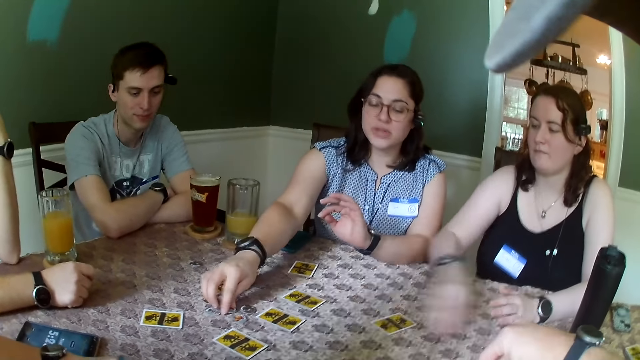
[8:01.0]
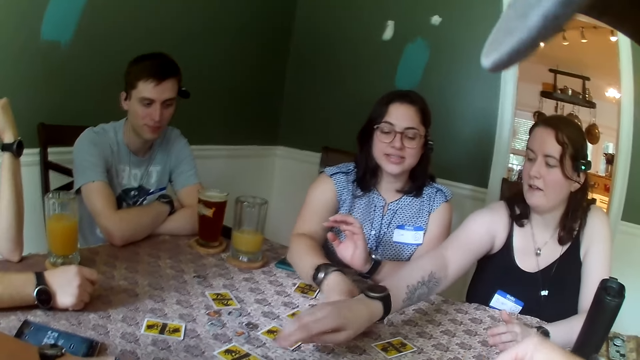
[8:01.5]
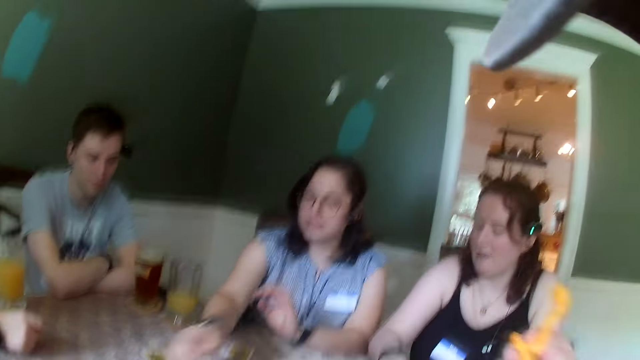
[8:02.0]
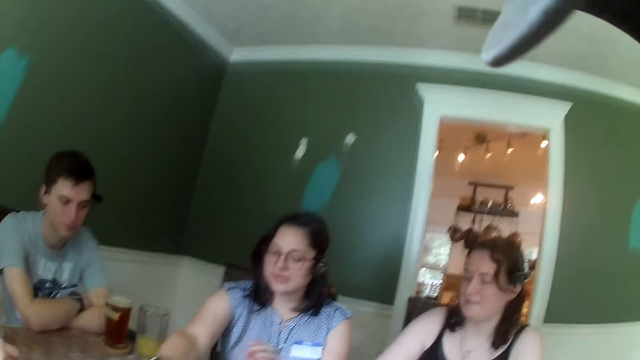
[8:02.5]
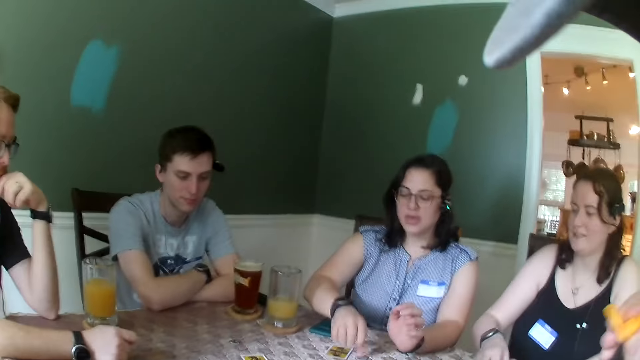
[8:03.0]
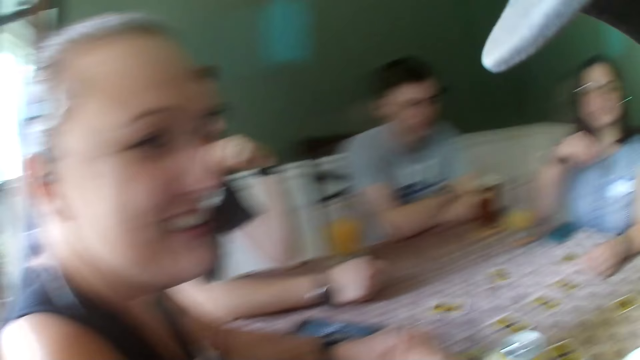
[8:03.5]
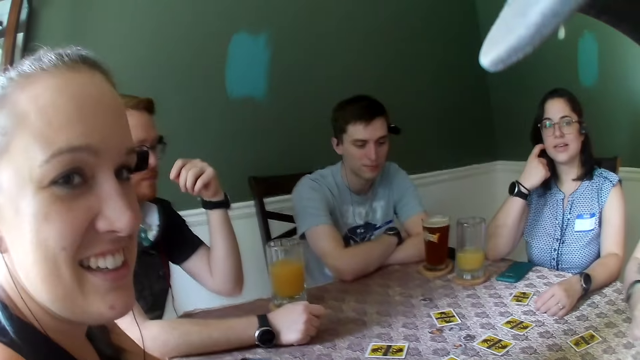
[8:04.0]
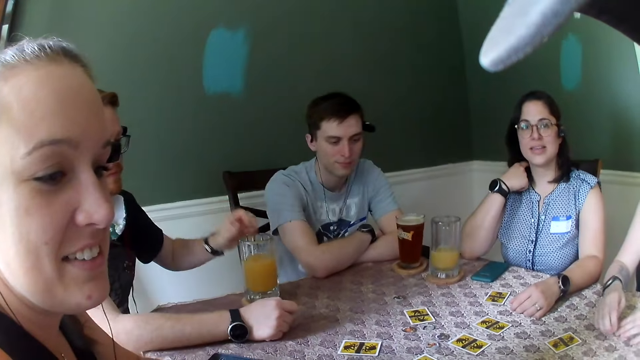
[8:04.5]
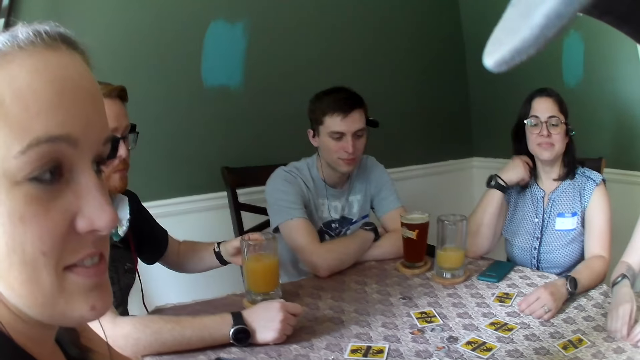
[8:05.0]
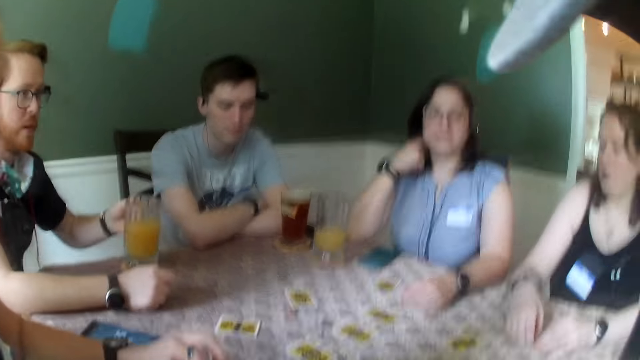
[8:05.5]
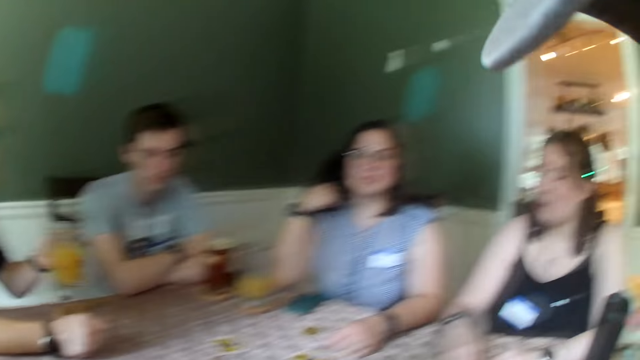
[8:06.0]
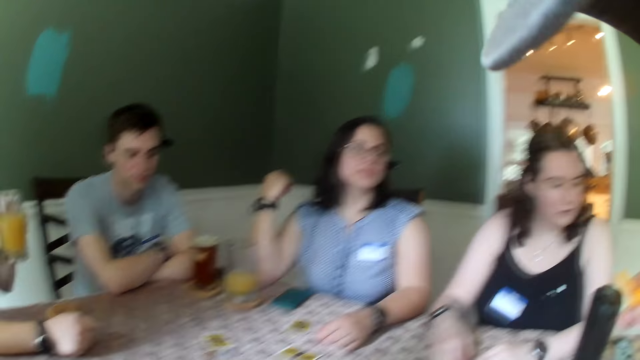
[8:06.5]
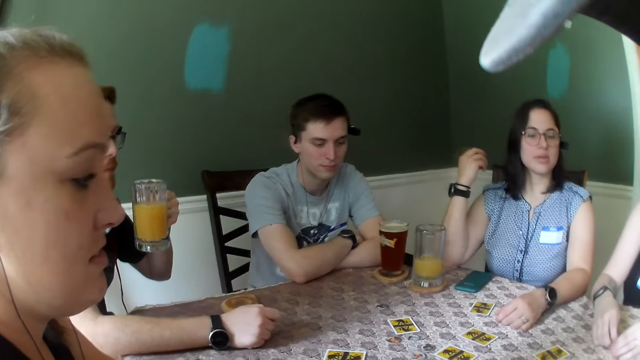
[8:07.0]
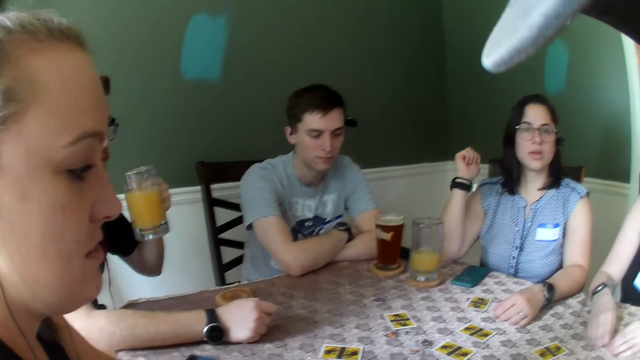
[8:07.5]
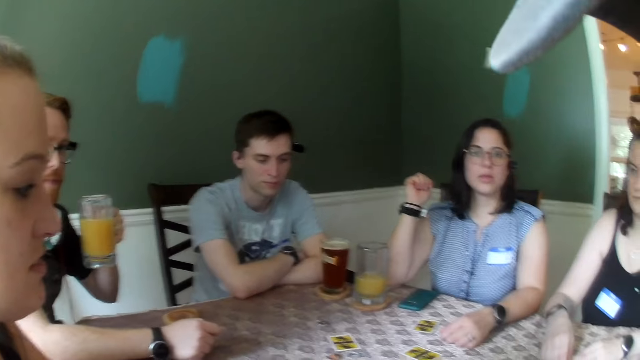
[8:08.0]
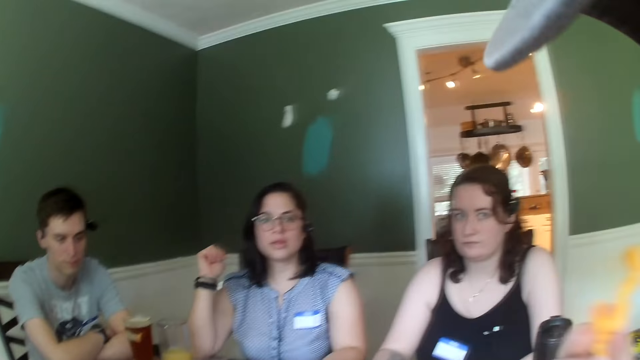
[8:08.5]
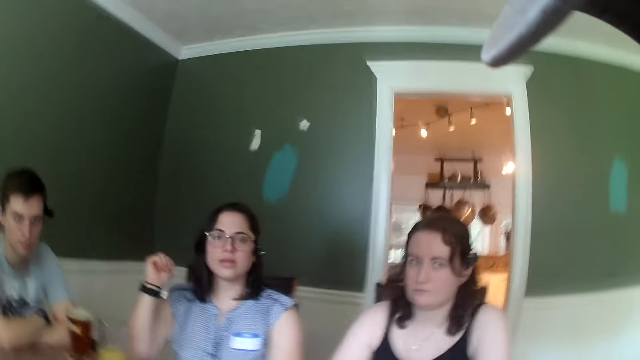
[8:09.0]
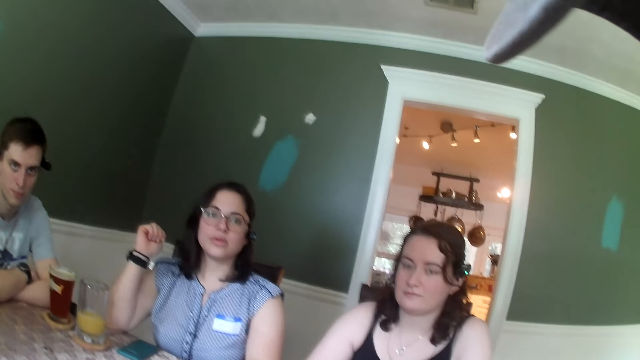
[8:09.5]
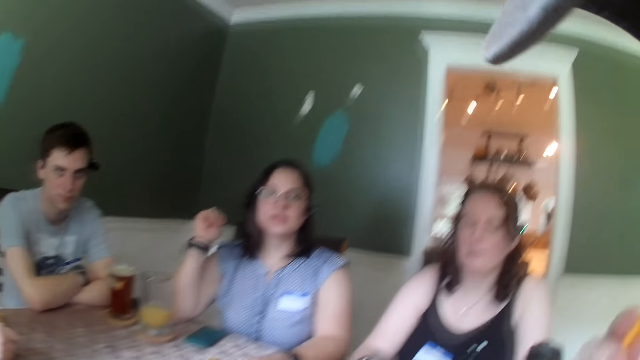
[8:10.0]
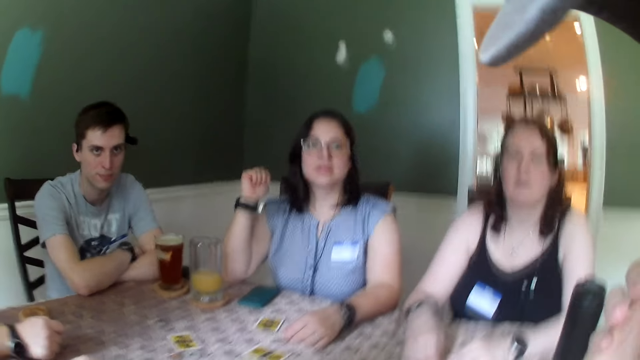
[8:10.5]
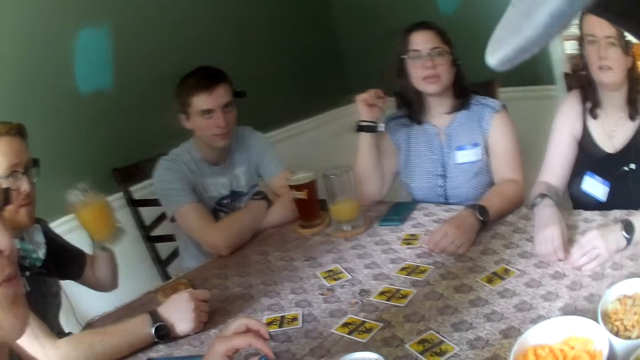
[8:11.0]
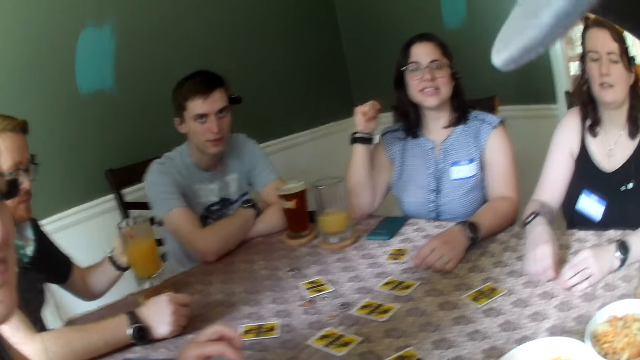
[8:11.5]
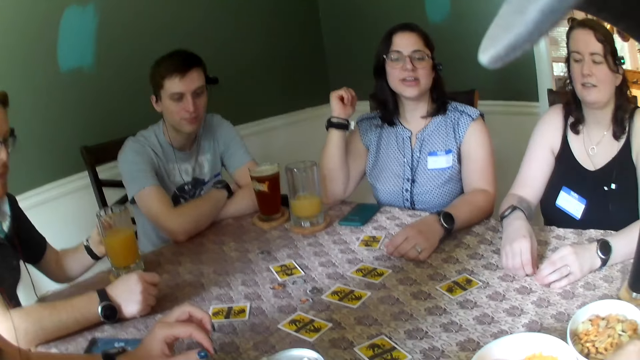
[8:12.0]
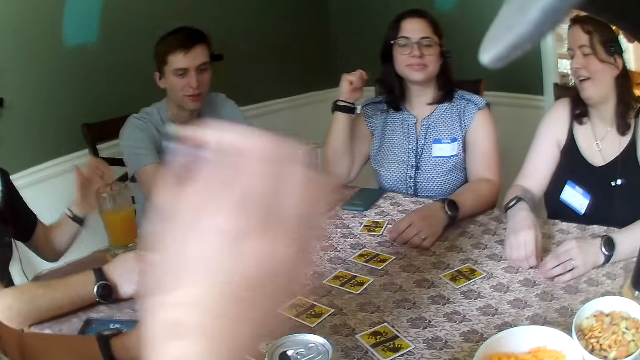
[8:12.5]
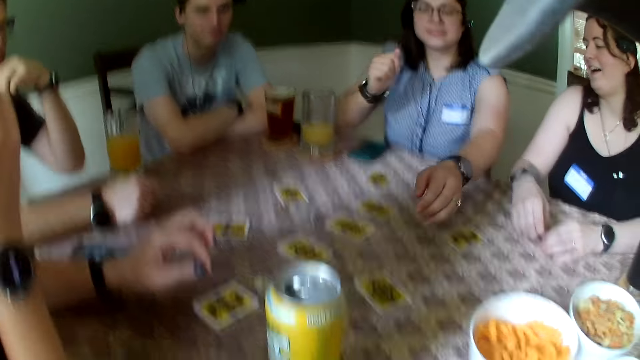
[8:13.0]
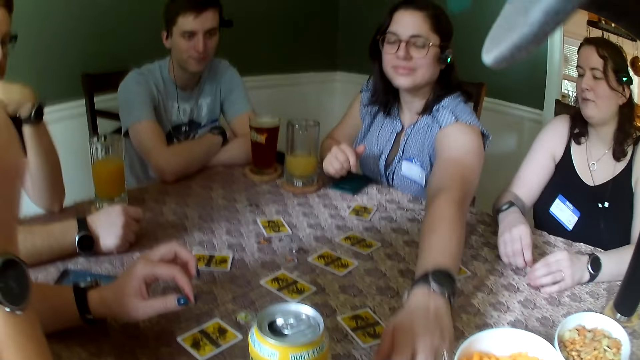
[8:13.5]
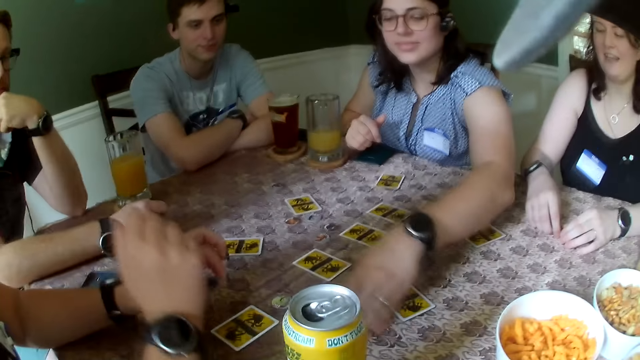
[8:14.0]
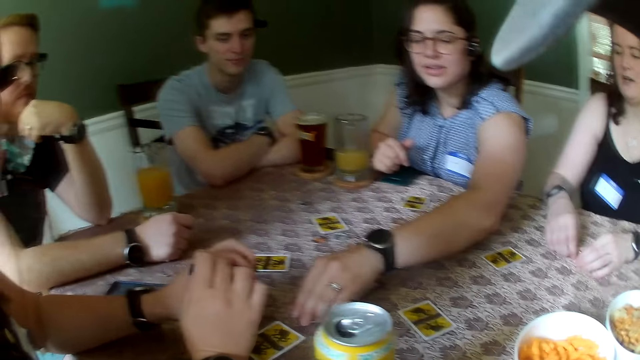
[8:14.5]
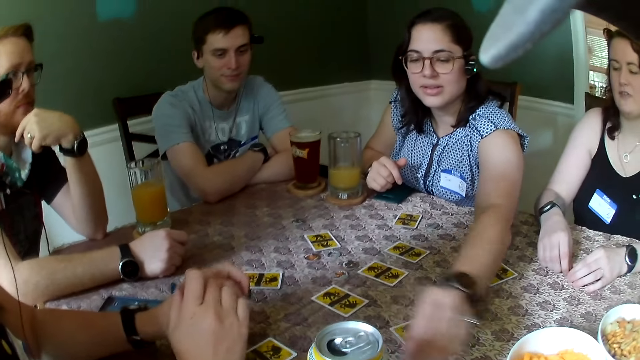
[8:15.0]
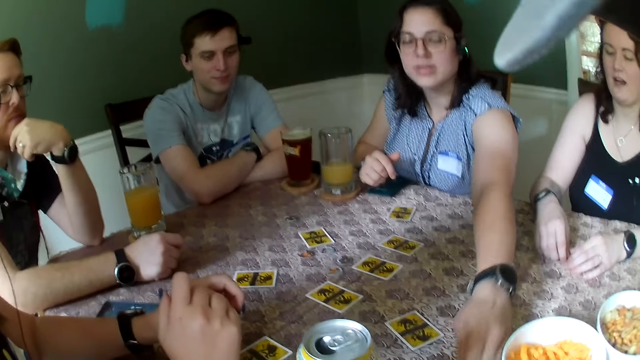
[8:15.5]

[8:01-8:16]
The woman picks a chip from the middle of the table with her right hand. The camera wearer speaks to everyone. The woman adjusts a game token on the table and puts the chip on the table with her right hand. A person adjusts game tokens on the table. The camera wearer lifts a snack piece. Another woman converses with the camera wearer. A man holds the cup of juice with his left hand. The man picks up the cup and moves the cup of juice towards his mouth. The camera wearer lifts snack pieces. He moves the snack in his right hand towards his mouth. He eats snack pieces. The first woman converses with the camera wearer. The man drops the cup of juice on the coaster on the table with his left hand. A third woman eats a snack in her right hand. The second woman converses with the first woman. The first woman moves the chip close to the bowl of snacks to the chips in the middle of the table with her left hand. The first woman adjusts game tokens on the table.

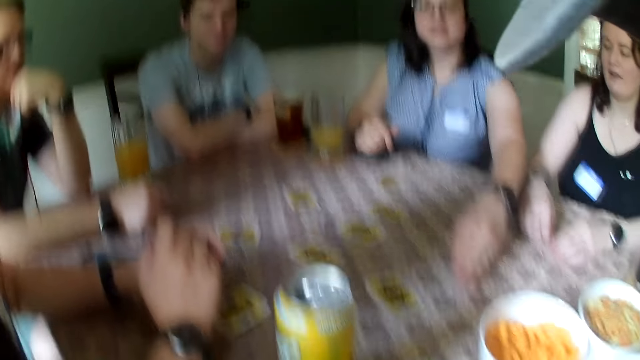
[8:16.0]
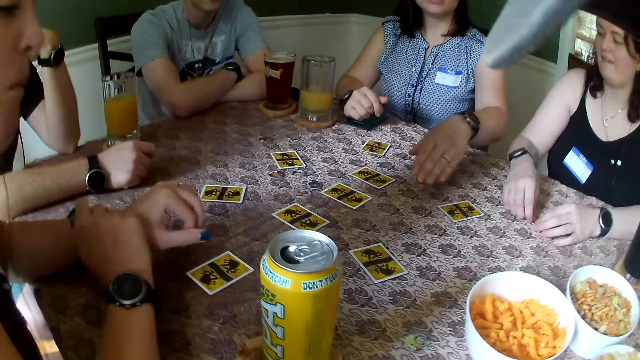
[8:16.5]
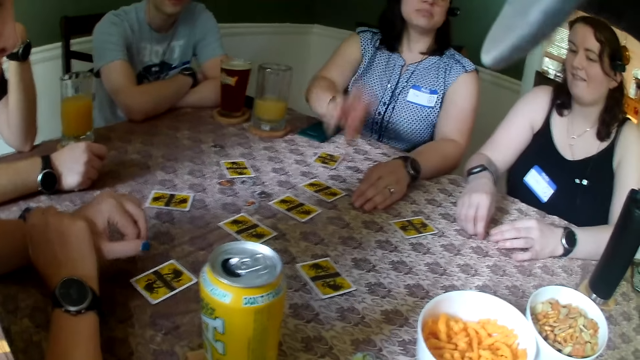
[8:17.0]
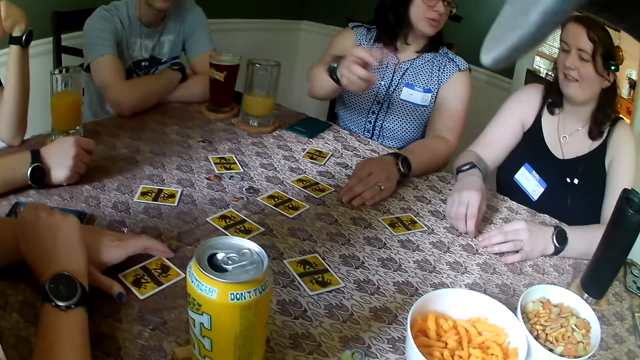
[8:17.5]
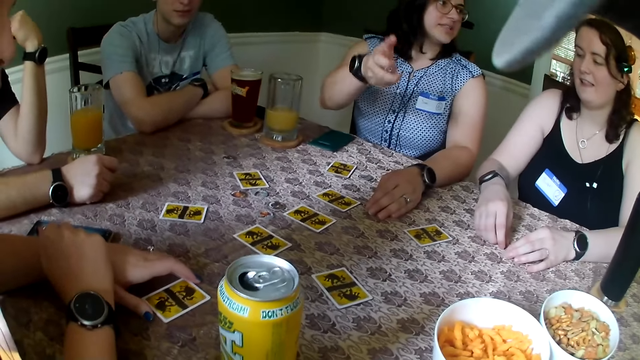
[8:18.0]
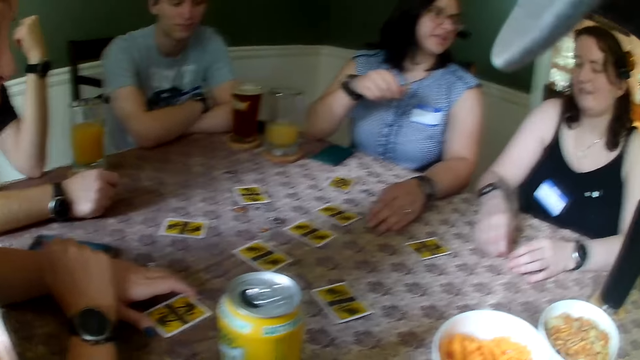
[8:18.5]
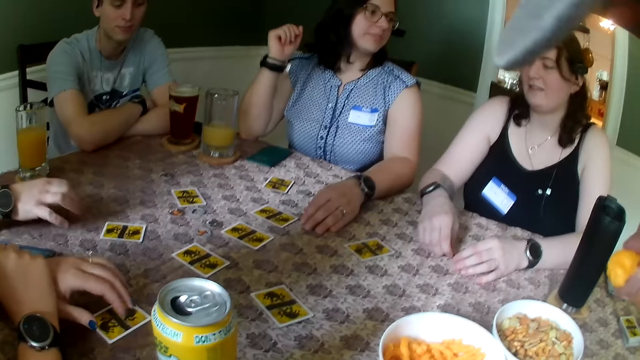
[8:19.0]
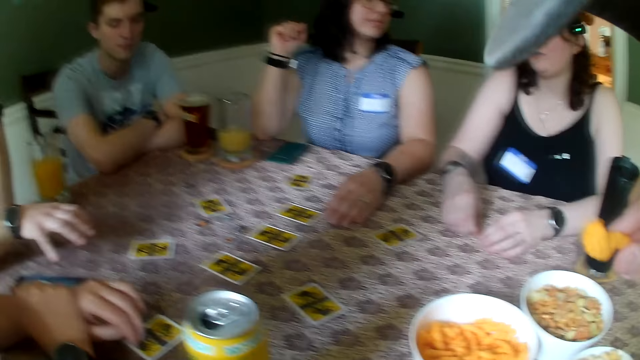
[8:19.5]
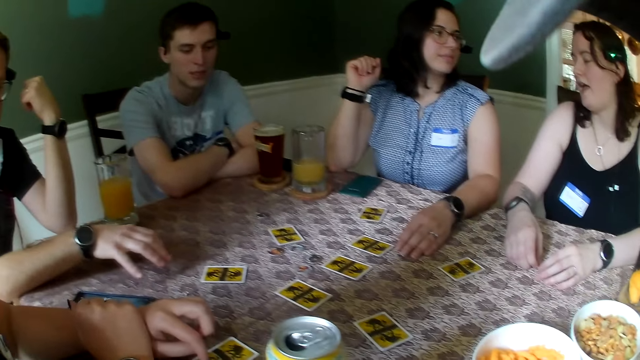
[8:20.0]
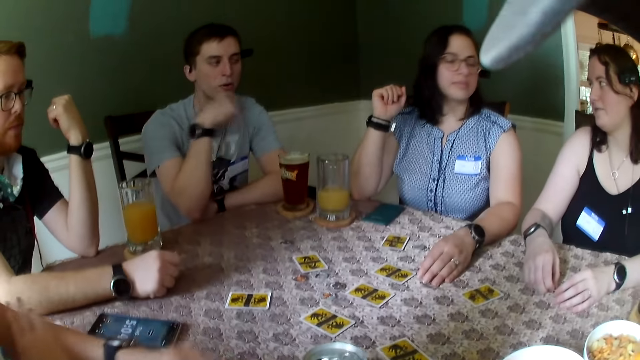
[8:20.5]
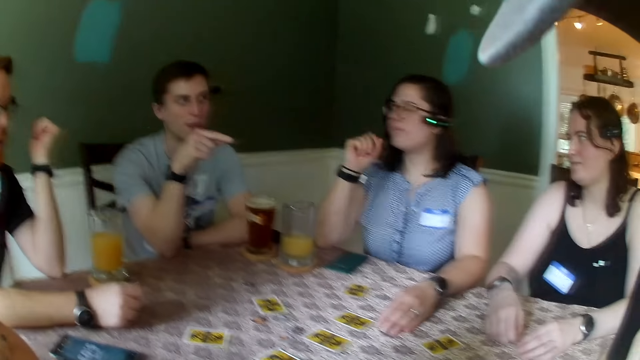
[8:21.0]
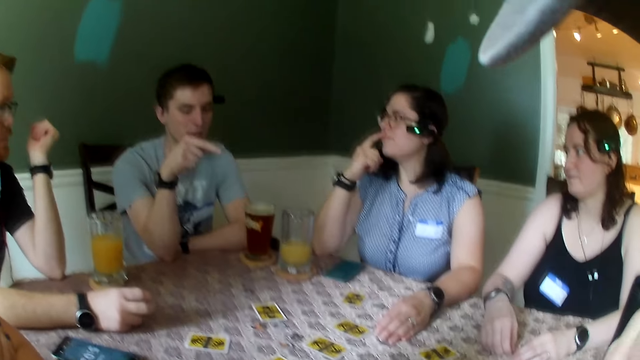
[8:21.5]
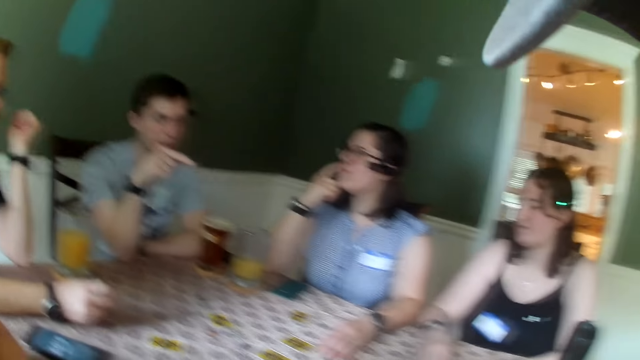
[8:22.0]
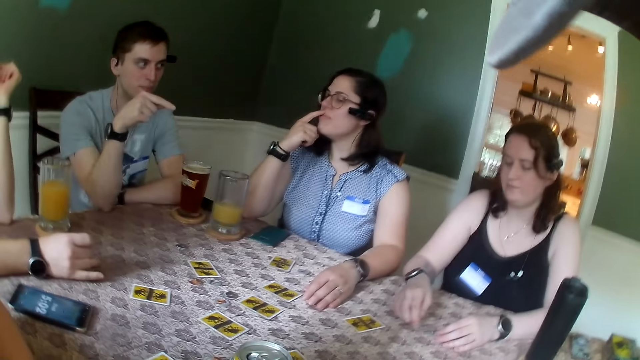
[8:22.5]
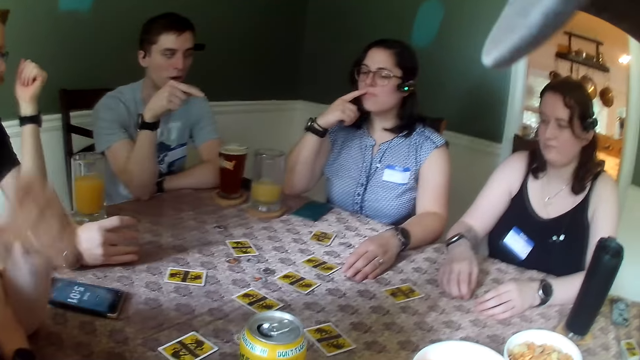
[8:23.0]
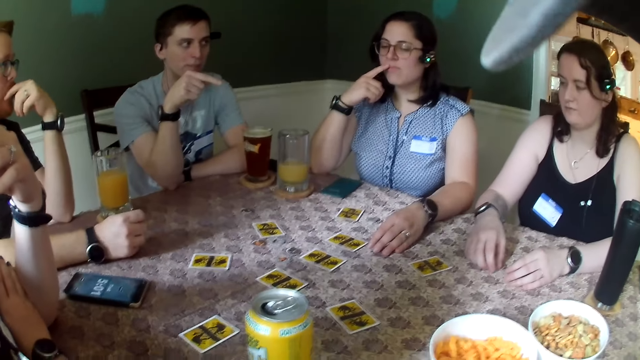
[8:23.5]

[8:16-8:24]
A person gestures with a hand. A woman touches a card on the table with her right index finger and her right thumb. A man converses with another woman. The man points at the other woman with his right index finger.
